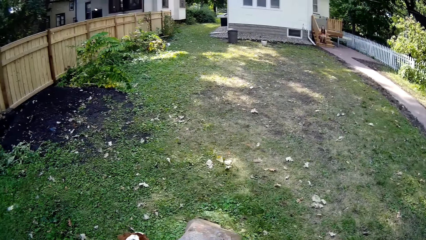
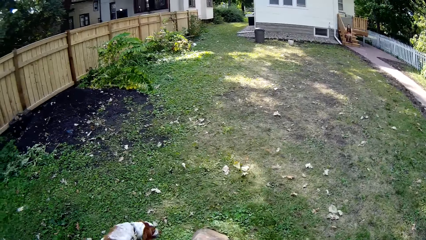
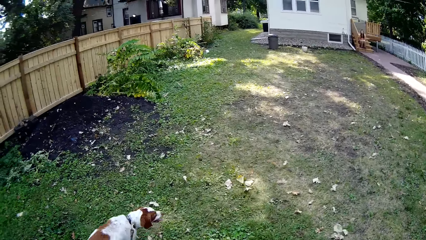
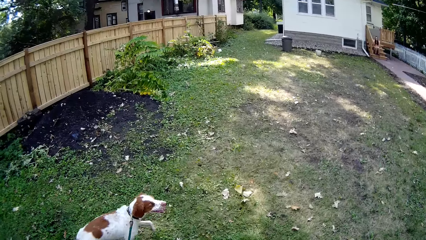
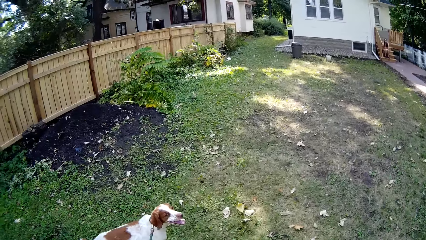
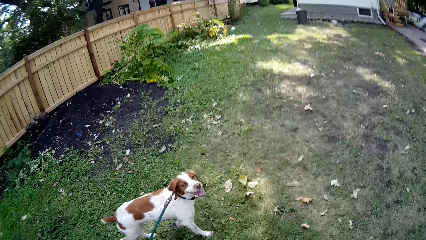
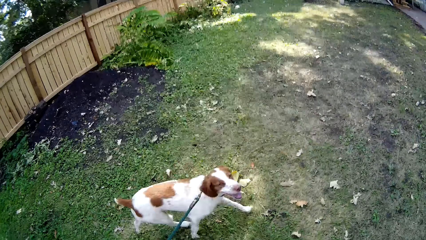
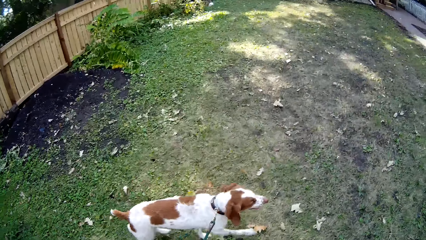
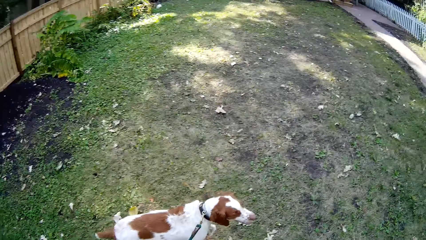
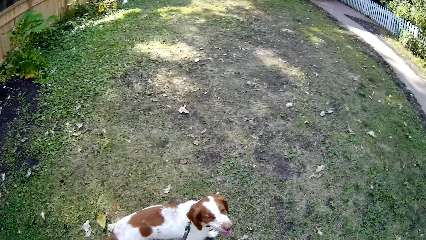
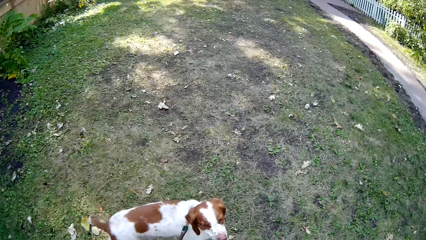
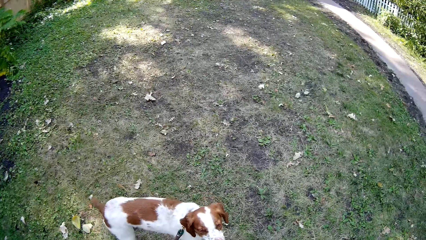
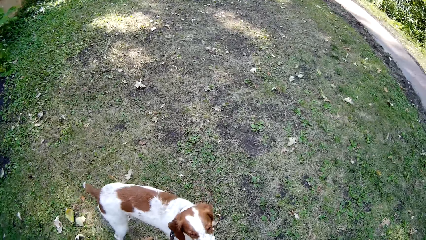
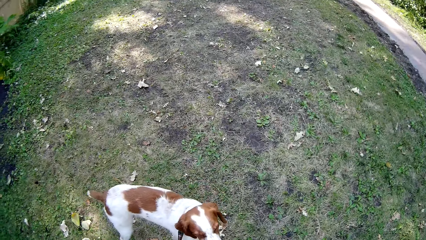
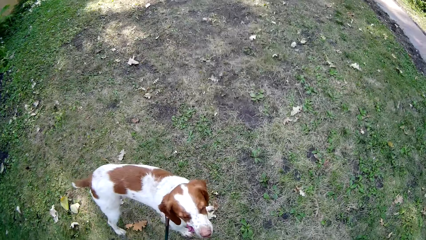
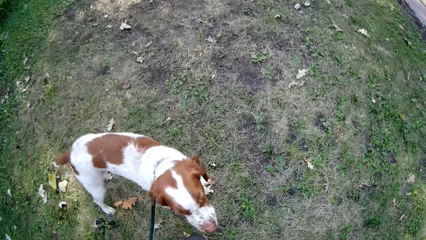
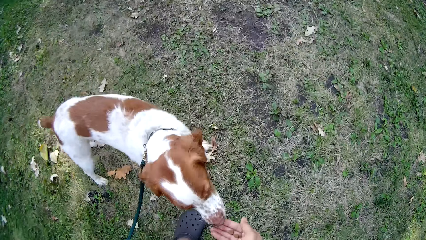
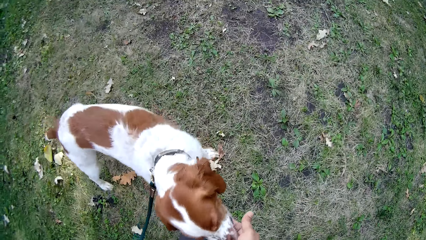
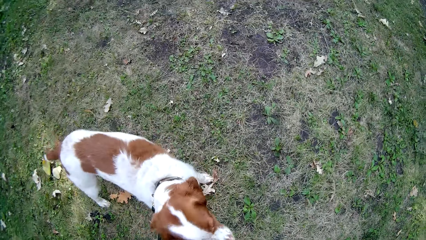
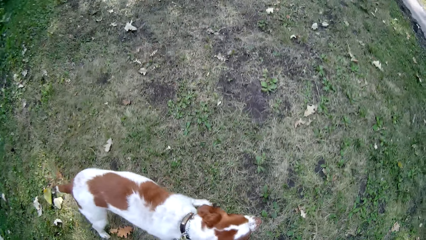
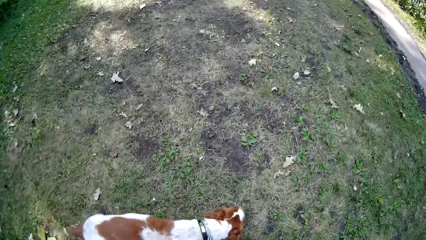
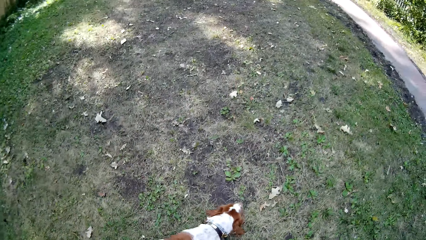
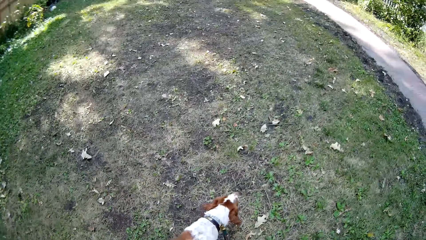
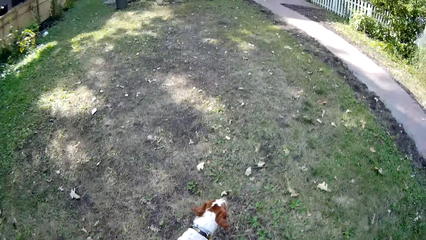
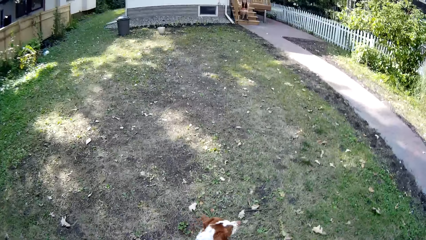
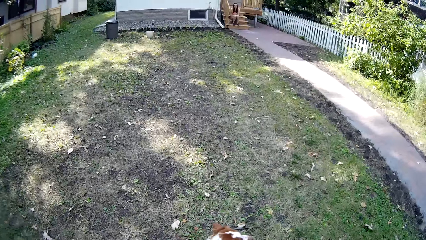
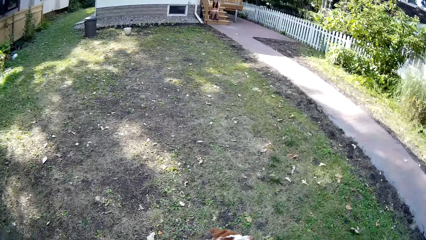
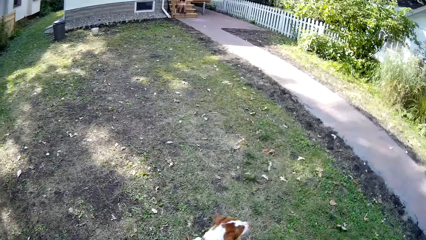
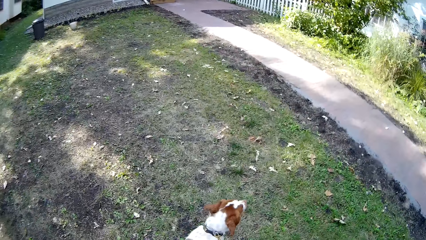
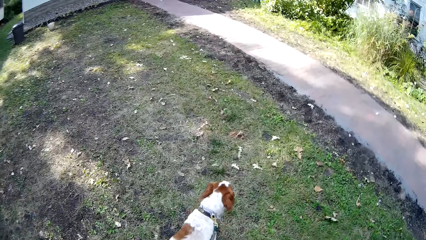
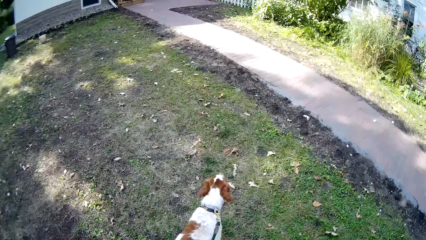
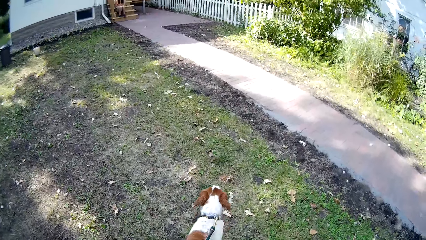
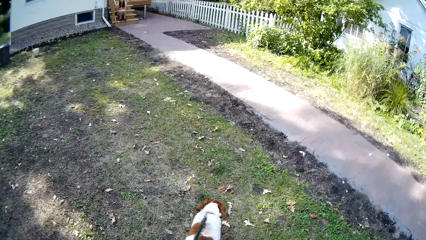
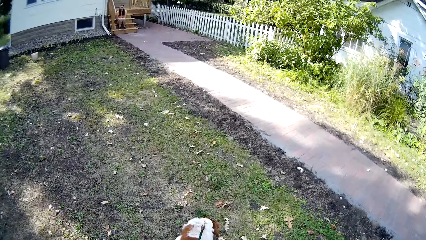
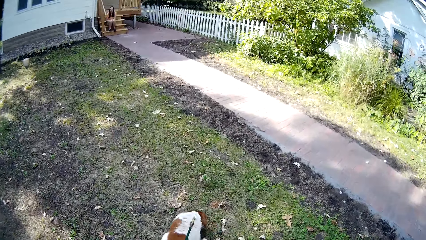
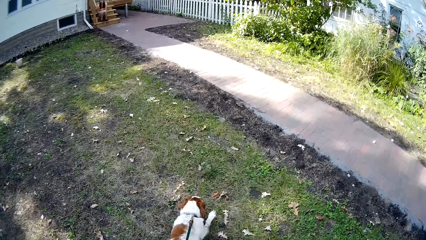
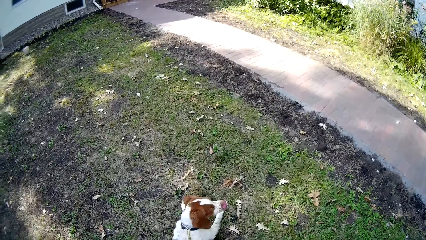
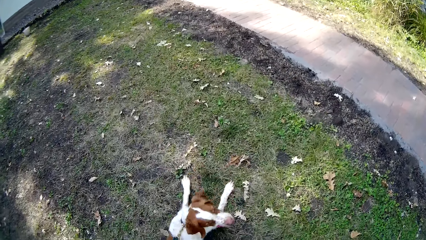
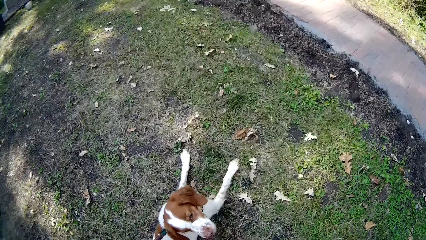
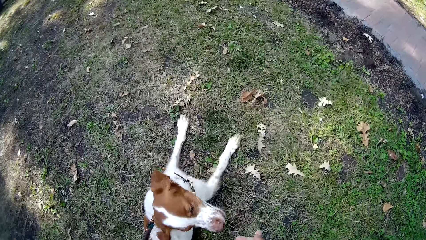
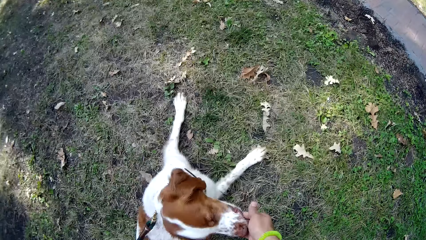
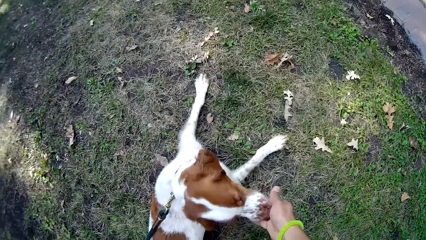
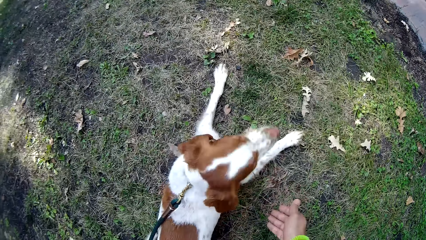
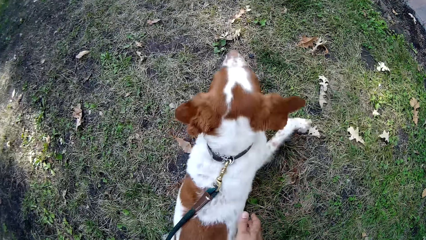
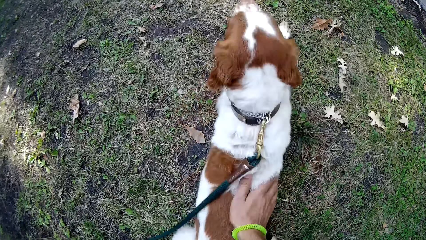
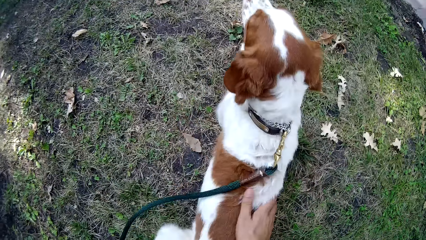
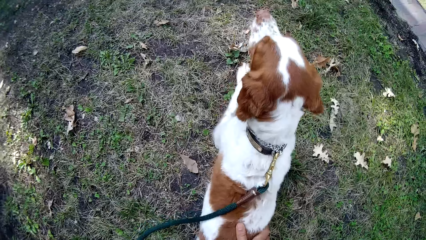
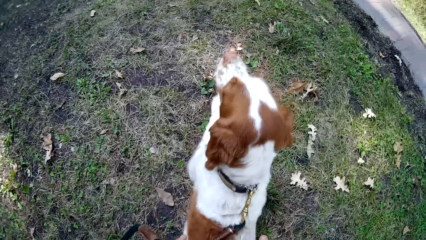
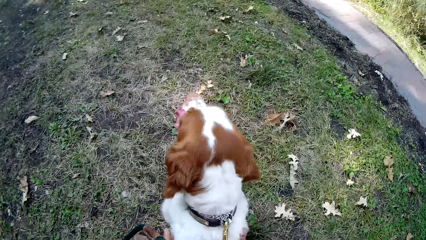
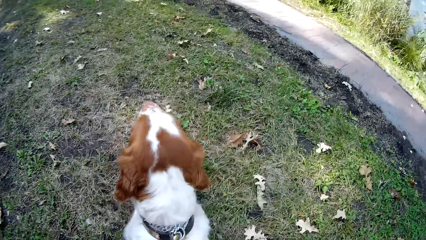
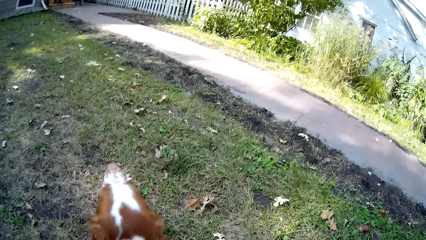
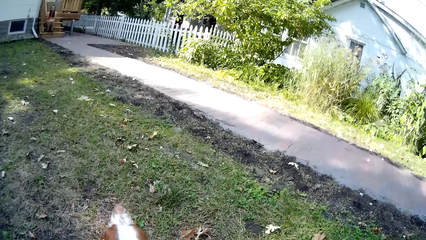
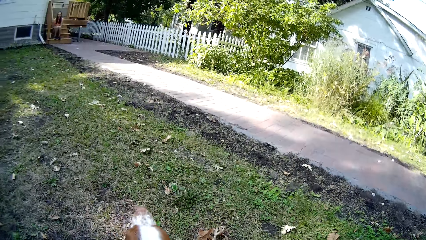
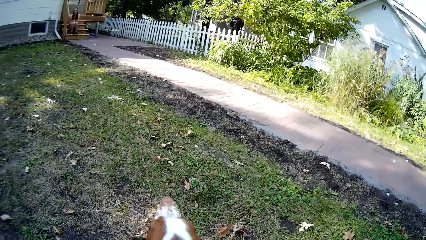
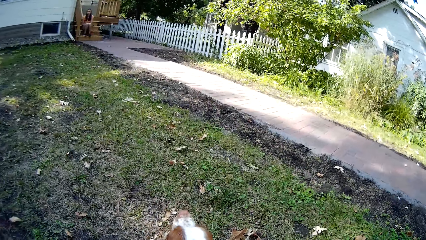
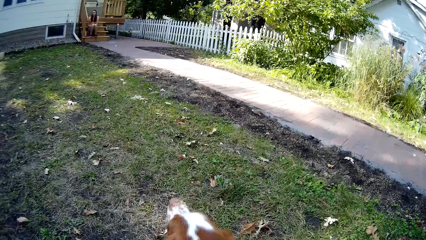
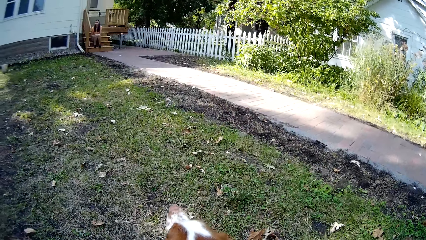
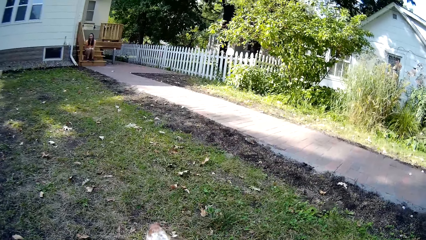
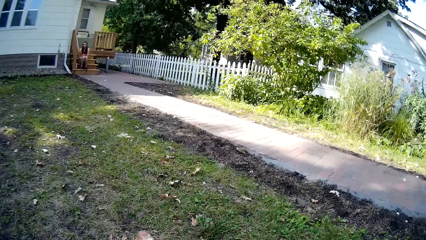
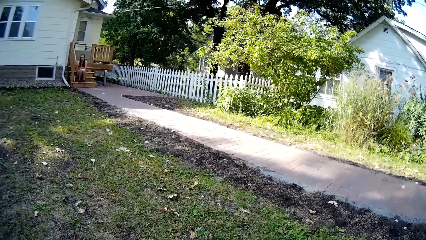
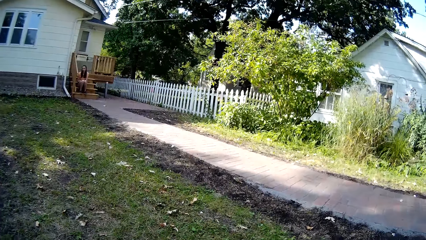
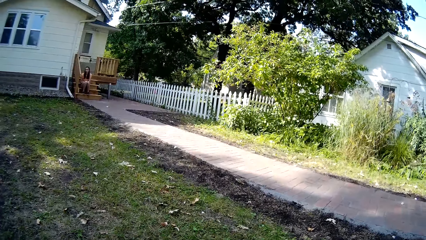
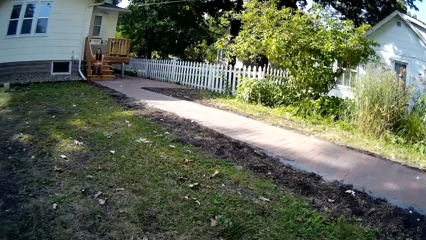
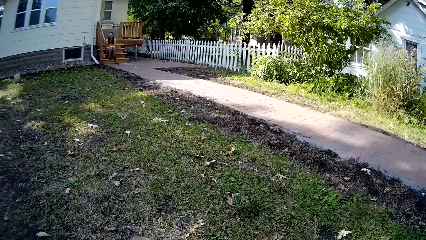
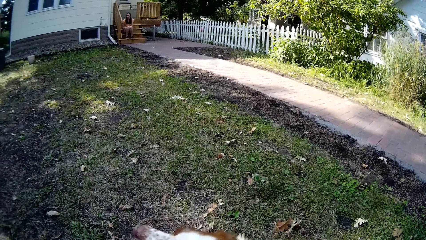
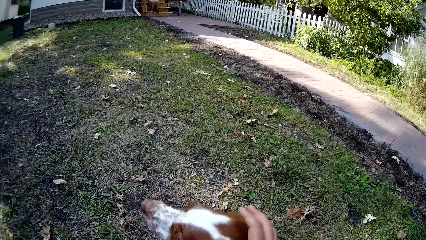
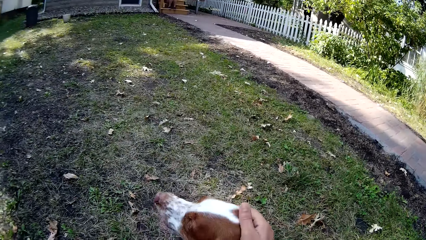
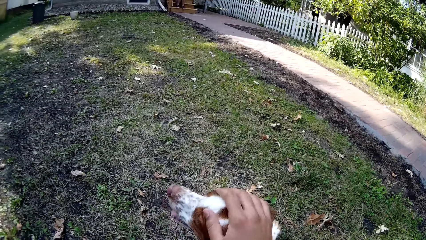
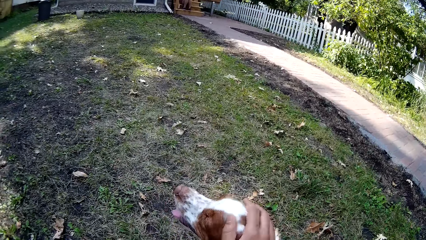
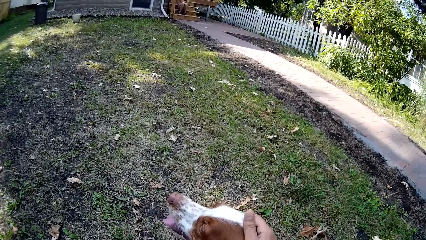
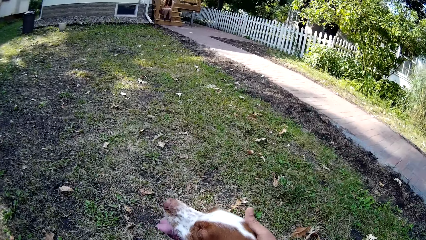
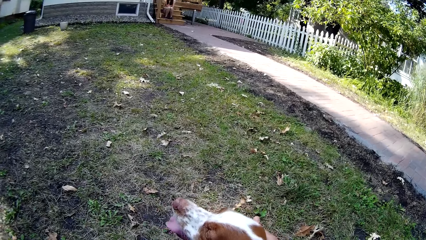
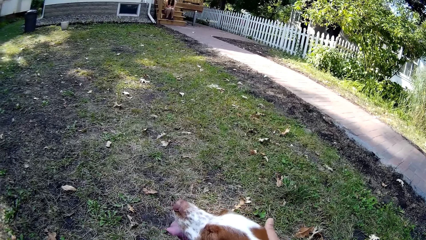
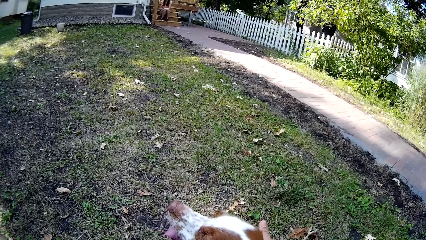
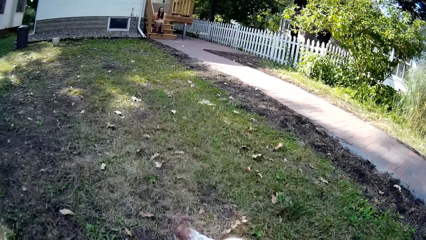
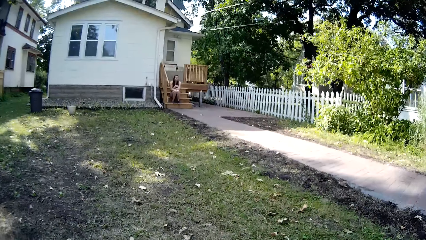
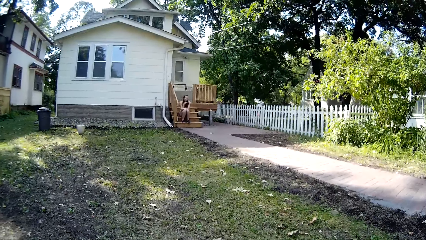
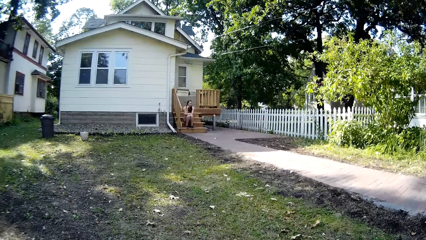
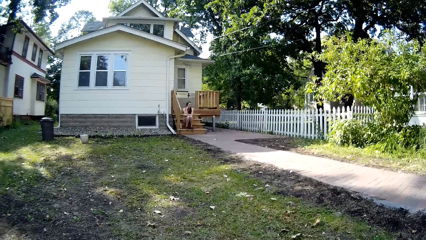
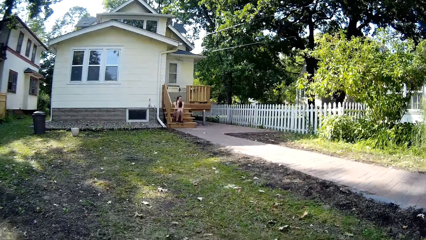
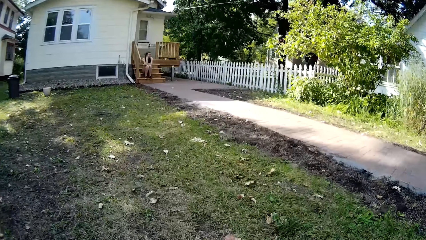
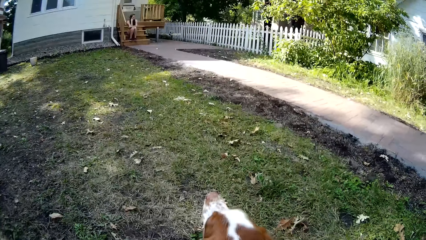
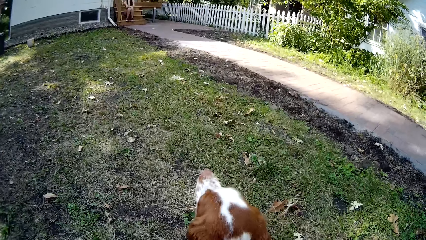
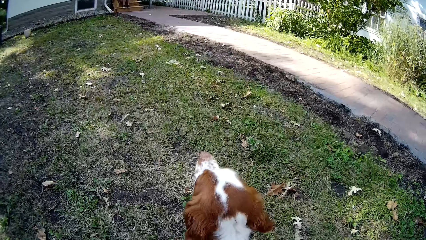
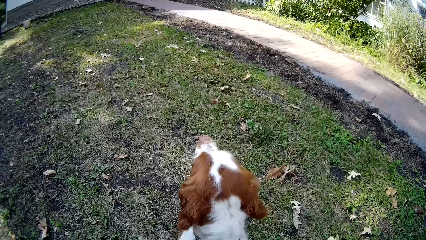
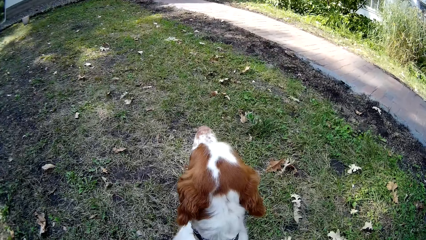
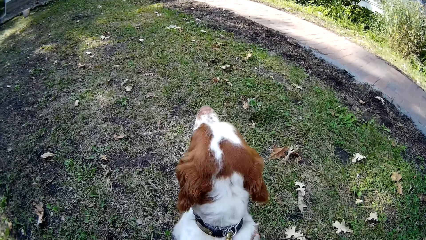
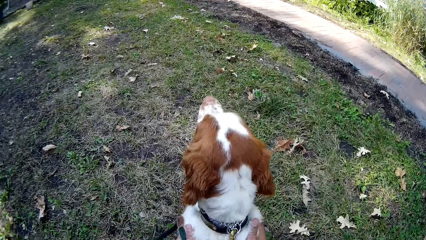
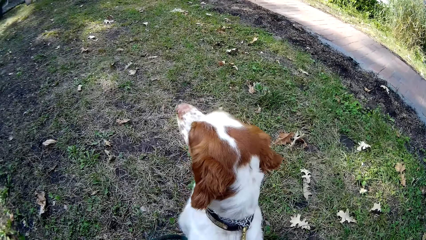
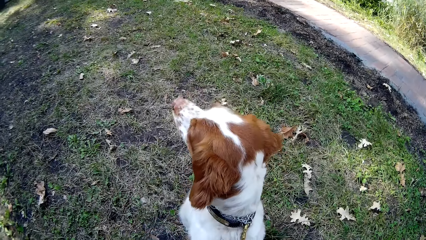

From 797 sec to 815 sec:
The camera wearer stops with the dog. They feed the dog. They walk around the compound with the dog and look around the compound. They stop with the dog. They feed the dog. They rub the dog. They look around the compound. They continue to walk in the compound. They rub the dog. They look around the compound.
